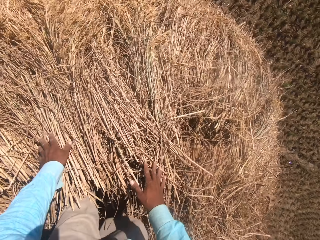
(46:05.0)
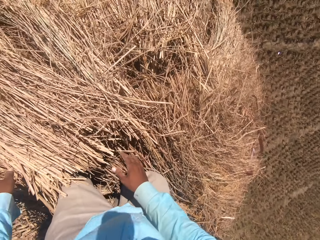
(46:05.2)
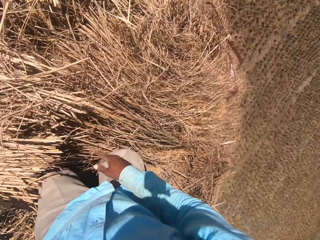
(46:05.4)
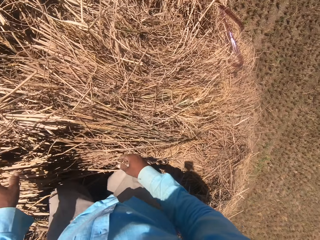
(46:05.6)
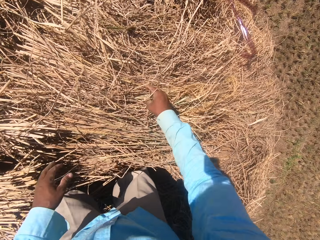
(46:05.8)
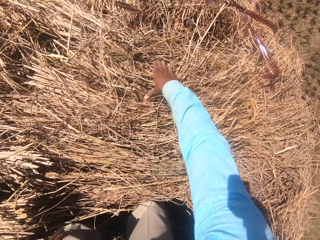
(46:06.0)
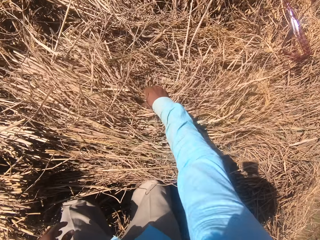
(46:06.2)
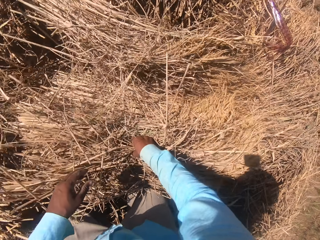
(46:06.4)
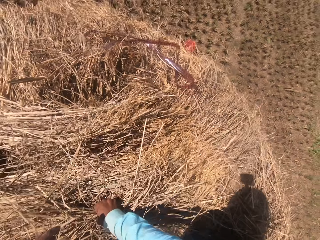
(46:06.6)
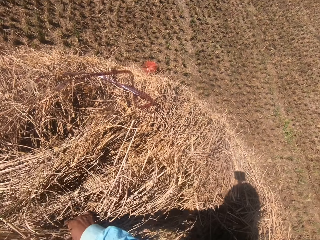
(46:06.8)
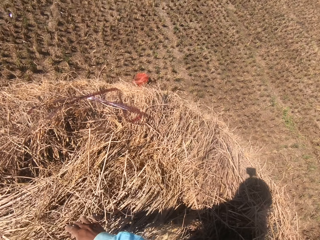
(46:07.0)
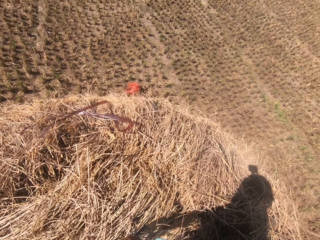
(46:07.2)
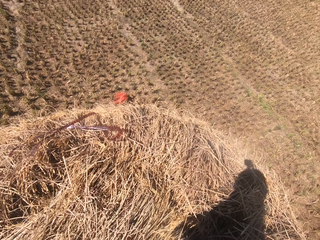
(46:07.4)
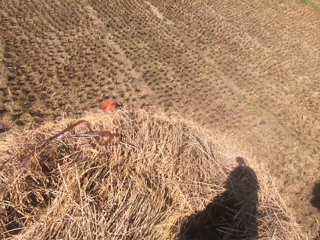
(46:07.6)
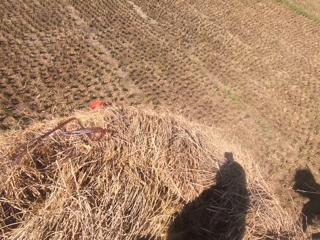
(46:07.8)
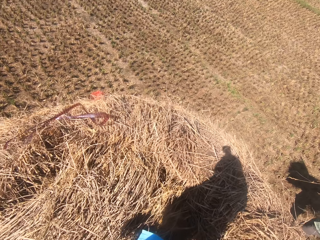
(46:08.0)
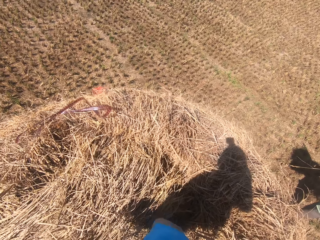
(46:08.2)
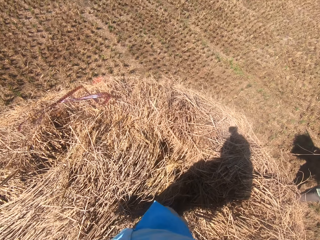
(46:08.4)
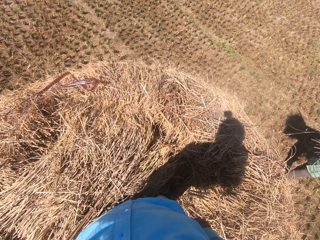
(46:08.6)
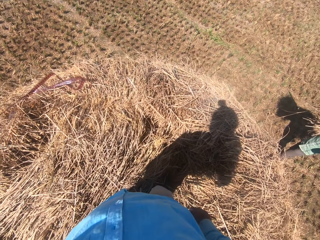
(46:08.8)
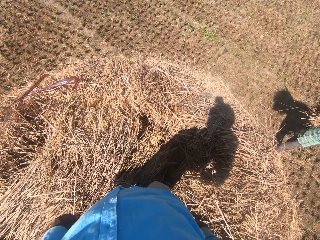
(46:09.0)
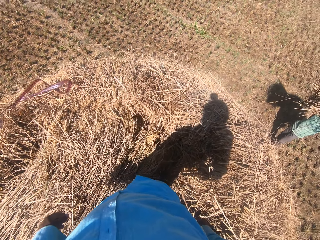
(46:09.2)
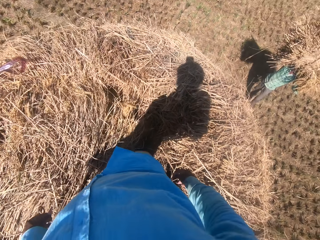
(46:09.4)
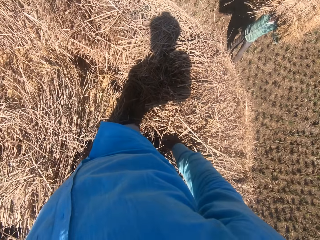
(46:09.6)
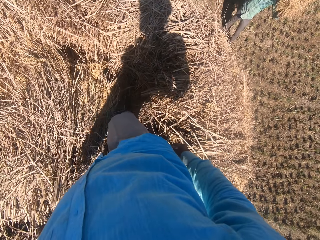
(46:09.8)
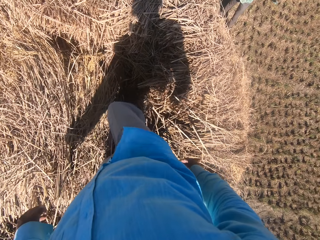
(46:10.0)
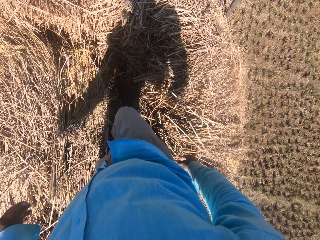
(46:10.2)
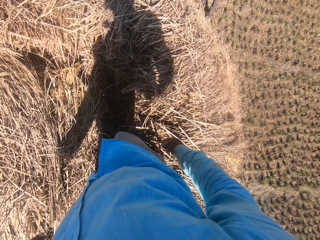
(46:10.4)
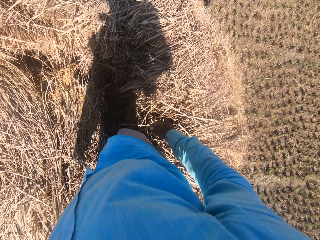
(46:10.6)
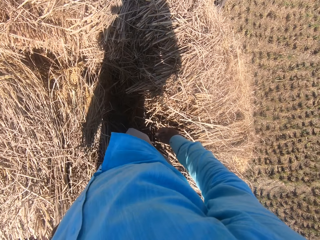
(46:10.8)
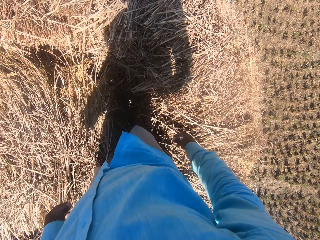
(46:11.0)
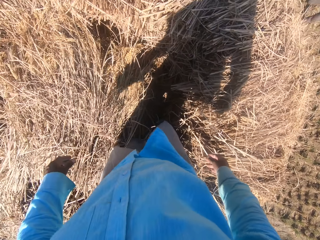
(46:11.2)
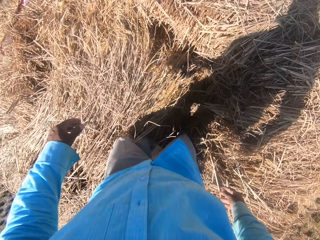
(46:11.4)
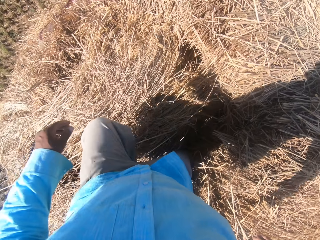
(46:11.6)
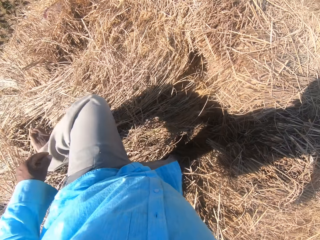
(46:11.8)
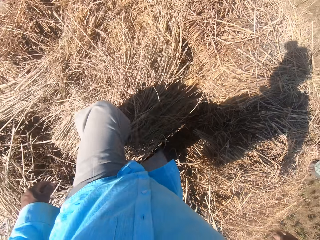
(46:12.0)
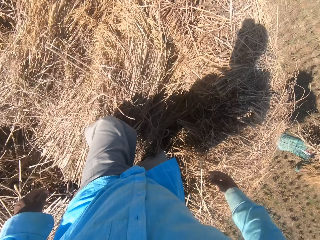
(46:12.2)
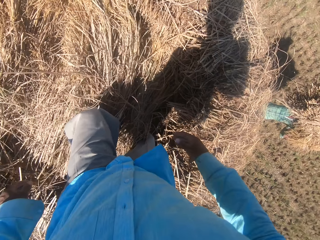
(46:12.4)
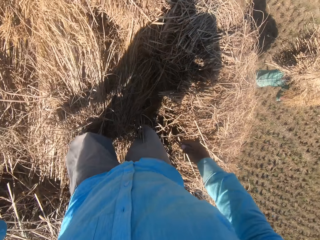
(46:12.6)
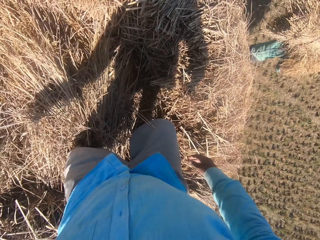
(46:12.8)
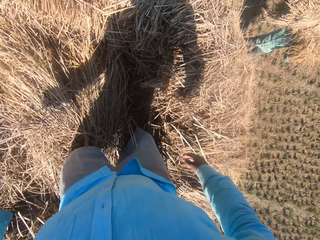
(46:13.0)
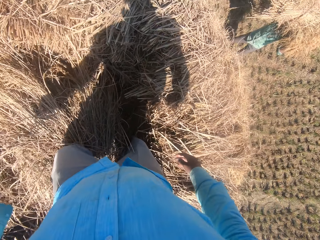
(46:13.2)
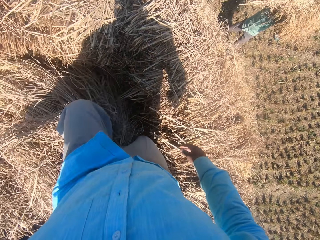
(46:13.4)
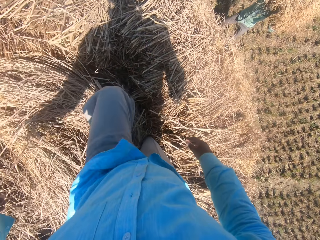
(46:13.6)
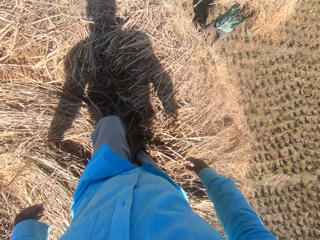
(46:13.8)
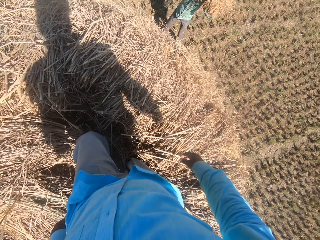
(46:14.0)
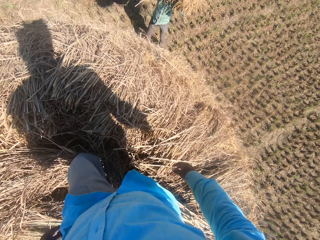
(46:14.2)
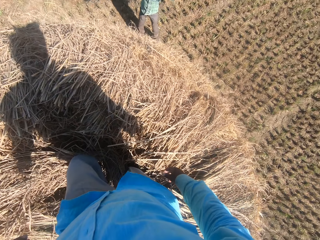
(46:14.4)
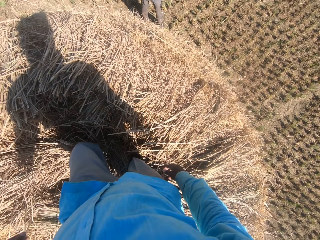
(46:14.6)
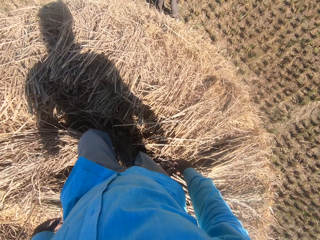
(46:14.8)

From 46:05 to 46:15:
The camera wearer pulls his hand off the grass straws. He picks grass straws with both hands. He converses with a man. The man stands in front of the camera wearer. The camera wearer turns to the man. The man carries a stack of dried grass straws on his head. The camera wearer stands on the grass straws. He adjusts the dried grass straws with his left leg. He spreads the grass straws with his leg.

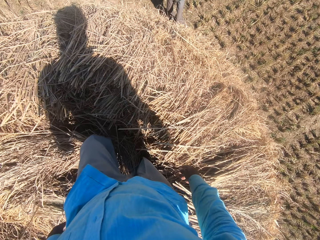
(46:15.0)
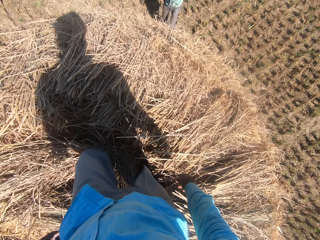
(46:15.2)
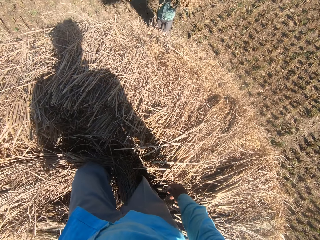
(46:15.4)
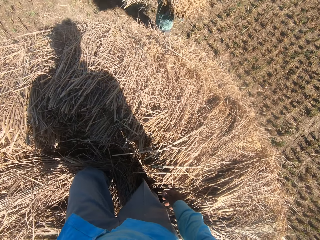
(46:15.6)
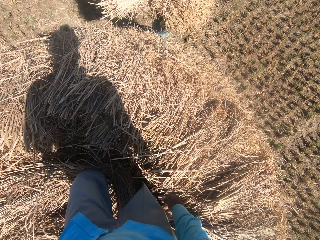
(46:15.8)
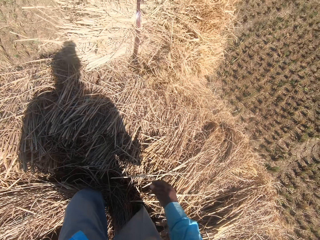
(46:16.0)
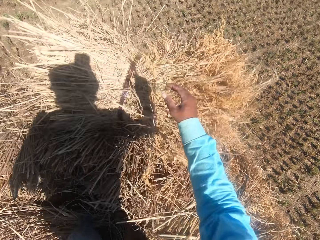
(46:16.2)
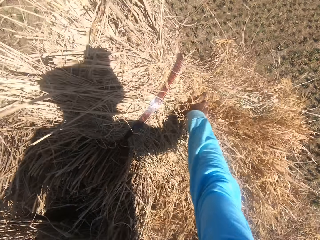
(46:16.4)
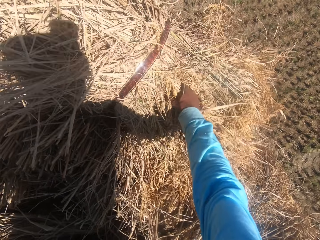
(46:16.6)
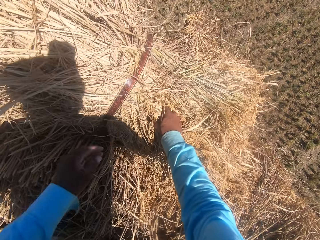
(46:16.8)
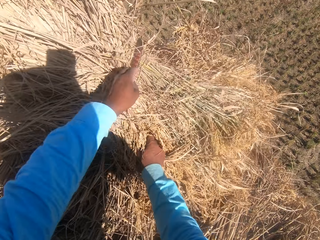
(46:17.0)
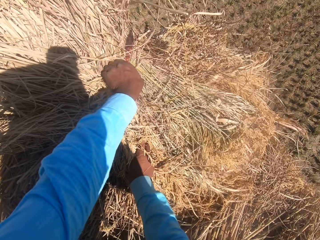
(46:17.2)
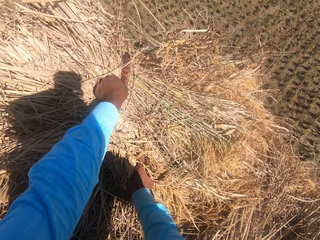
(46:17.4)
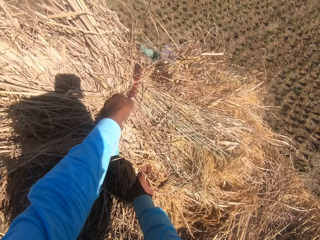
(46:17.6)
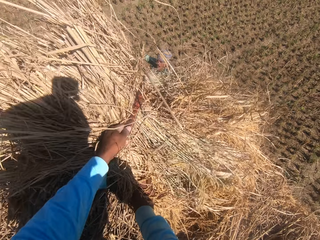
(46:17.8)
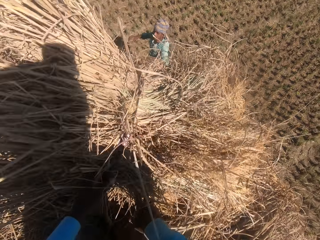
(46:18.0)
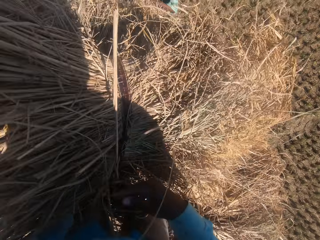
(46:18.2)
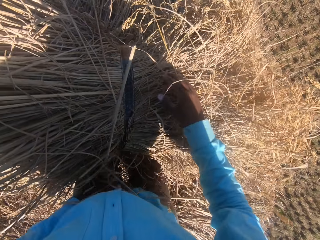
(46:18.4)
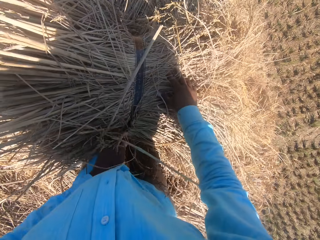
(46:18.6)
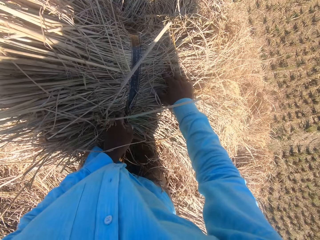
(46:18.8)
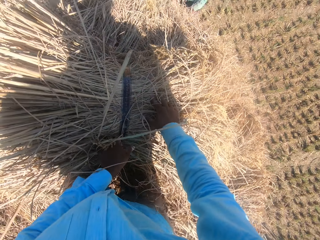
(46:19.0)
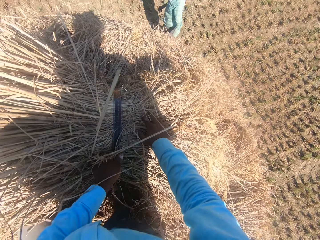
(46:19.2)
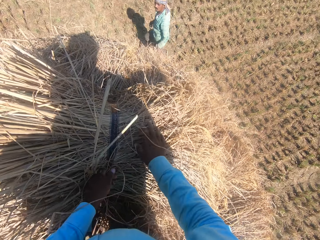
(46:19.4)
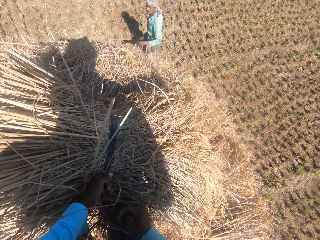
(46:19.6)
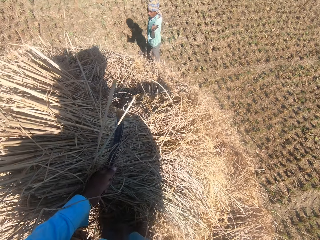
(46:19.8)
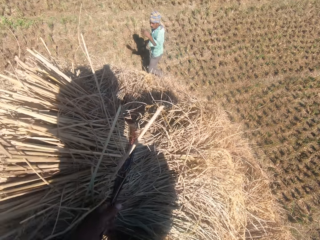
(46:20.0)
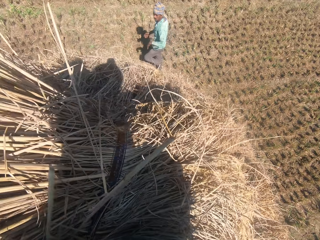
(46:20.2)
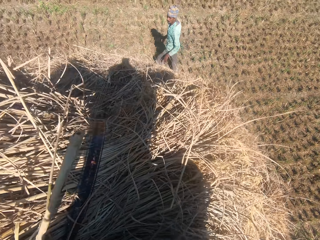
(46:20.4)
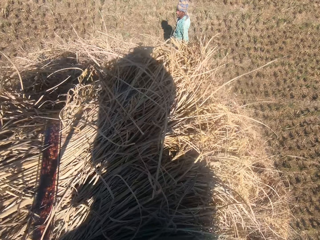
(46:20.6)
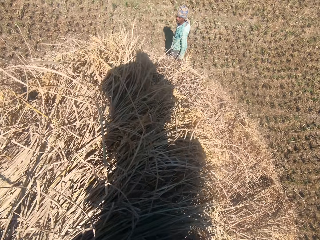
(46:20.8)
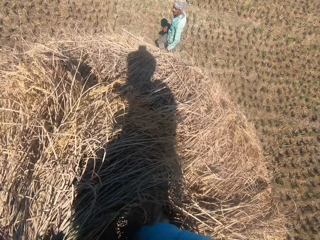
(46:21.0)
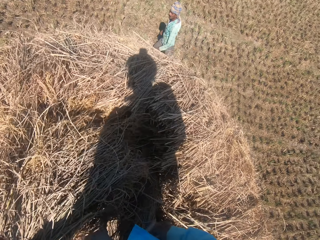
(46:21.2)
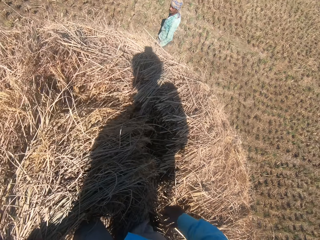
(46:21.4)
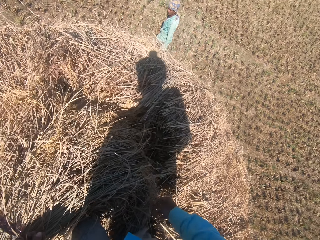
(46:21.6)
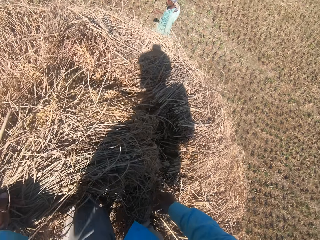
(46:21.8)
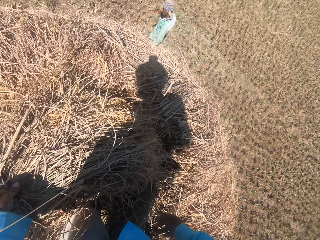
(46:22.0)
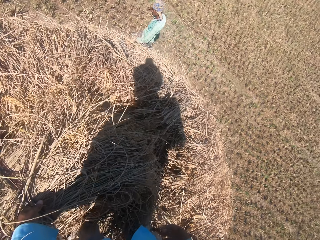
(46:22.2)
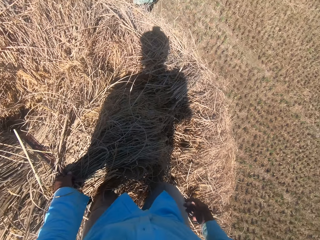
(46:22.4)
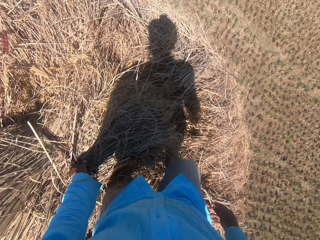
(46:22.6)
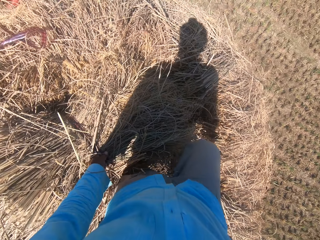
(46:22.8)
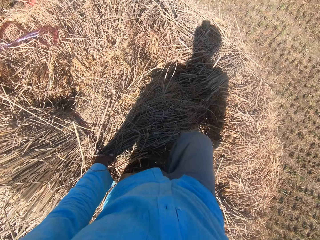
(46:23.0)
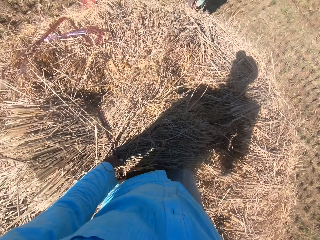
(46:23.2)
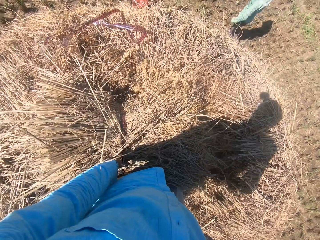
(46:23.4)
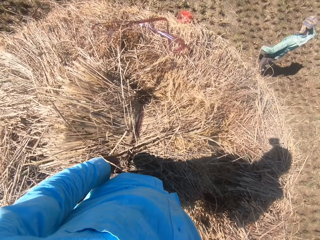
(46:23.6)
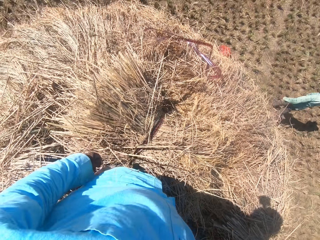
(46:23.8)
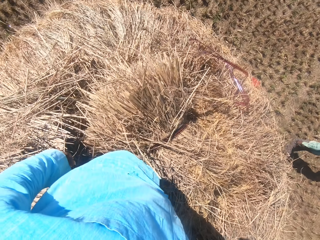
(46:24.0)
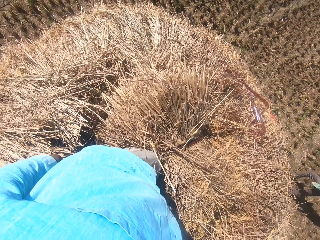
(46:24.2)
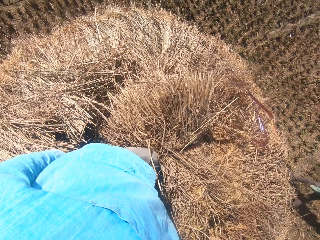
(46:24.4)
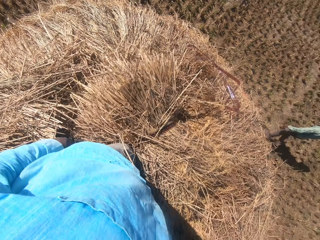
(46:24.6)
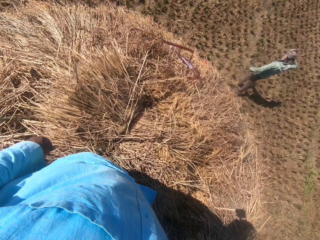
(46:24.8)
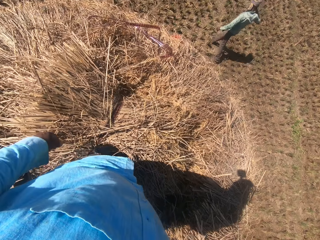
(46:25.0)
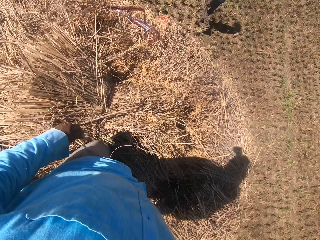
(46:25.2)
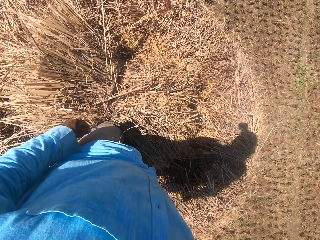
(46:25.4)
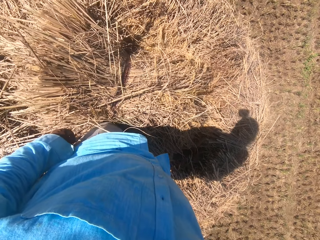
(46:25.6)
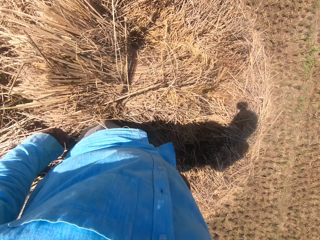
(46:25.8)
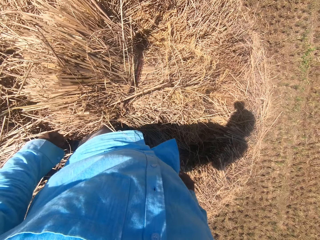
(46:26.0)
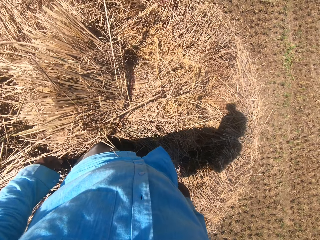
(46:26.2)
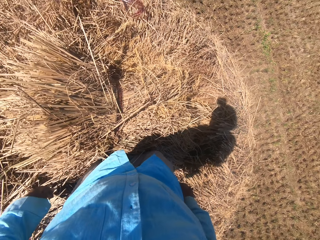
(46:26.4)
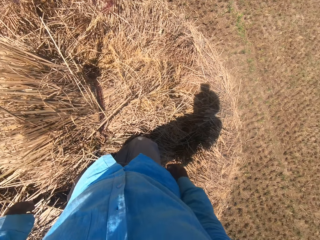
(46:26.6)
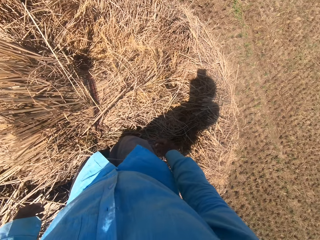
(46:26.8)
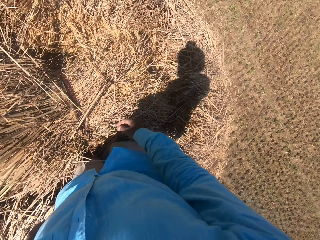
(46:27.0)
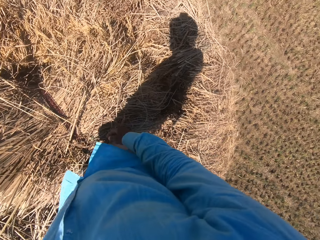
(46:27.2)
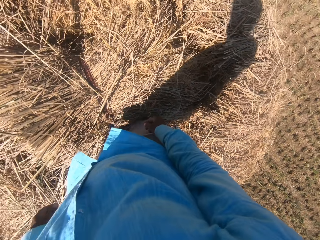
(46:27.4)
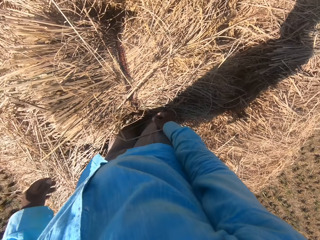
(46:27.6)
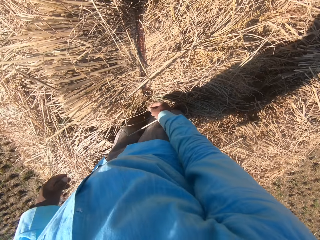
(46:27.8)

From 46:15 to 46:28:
A man throws the dried grass straws towards the camera wearer. The man holds the grass straws with both hands. The camera wearer collects the stack from the man. He sets the stack of dried grass straws on the heap. He pulls the grass straw string. The man walks around the heap of dried grass straws. The camera wearer continues to converse with the man. He holds the grass straws with his hand. He pulls his hand off the grass straws. He lifts the grass straws. He puts the grass straws on the tuft. He steps on the grass straws. He pulls his hand off the string. He turns around. The man walks on the farm. The camera wearer turns around.
